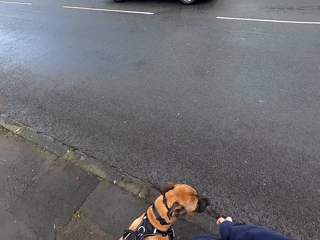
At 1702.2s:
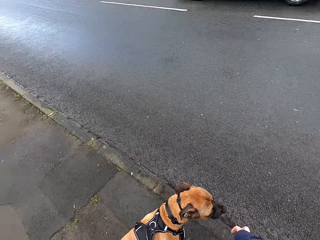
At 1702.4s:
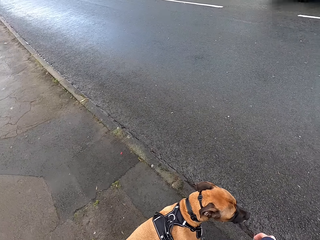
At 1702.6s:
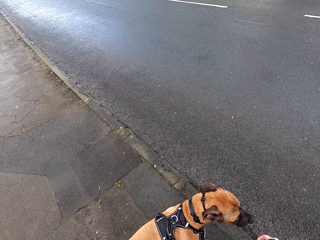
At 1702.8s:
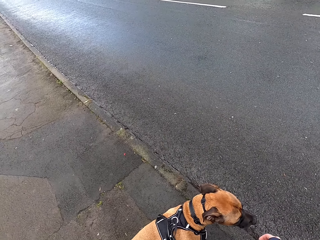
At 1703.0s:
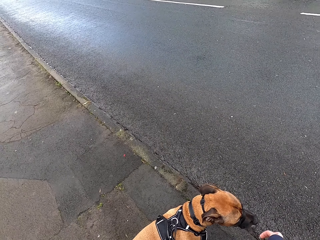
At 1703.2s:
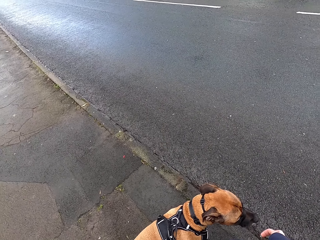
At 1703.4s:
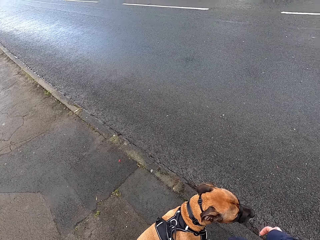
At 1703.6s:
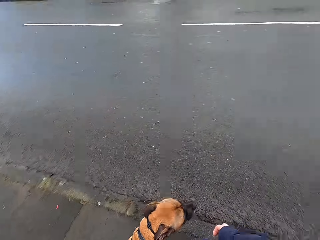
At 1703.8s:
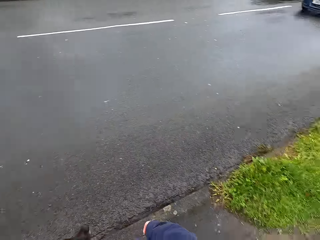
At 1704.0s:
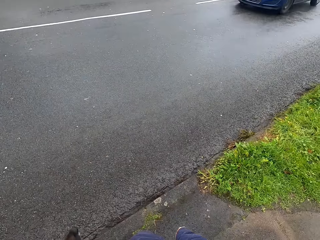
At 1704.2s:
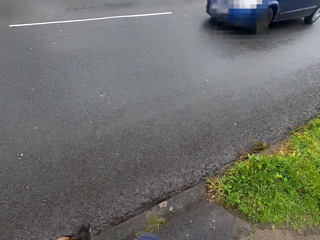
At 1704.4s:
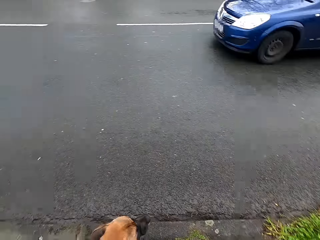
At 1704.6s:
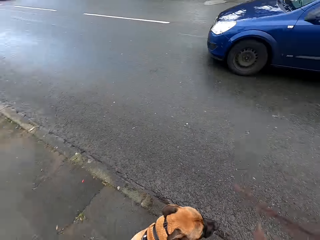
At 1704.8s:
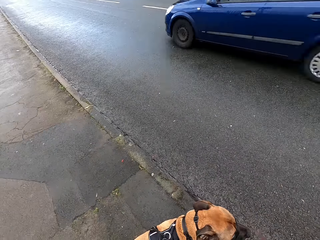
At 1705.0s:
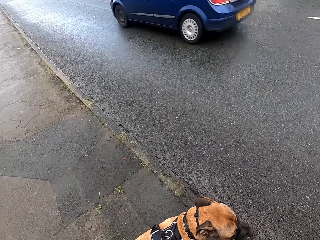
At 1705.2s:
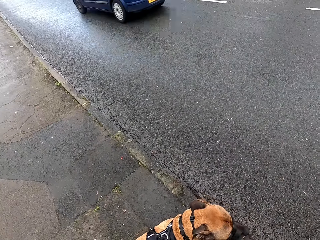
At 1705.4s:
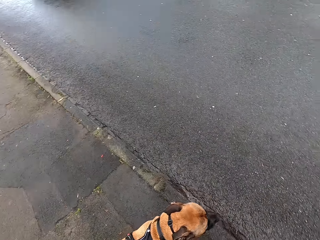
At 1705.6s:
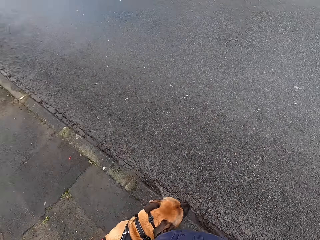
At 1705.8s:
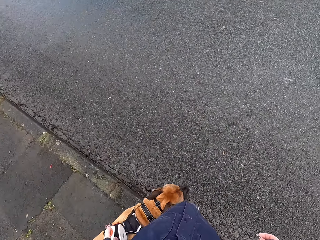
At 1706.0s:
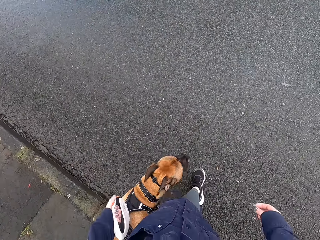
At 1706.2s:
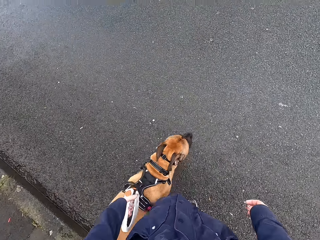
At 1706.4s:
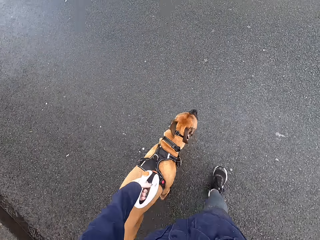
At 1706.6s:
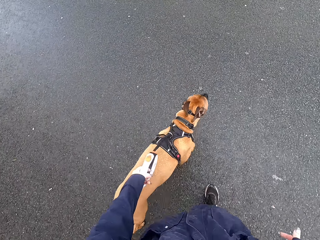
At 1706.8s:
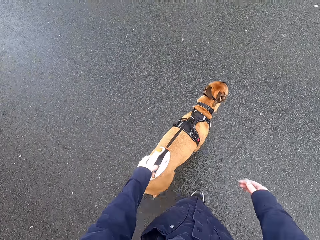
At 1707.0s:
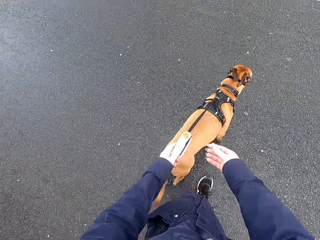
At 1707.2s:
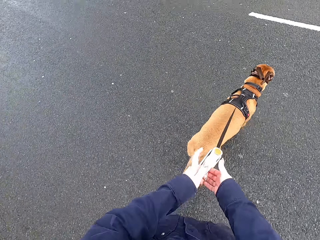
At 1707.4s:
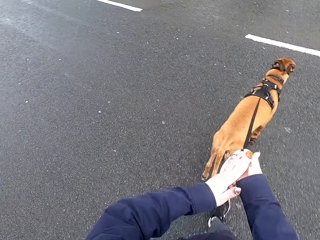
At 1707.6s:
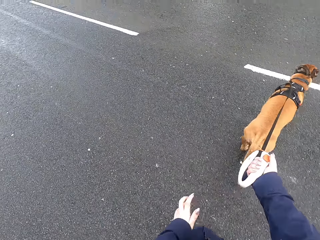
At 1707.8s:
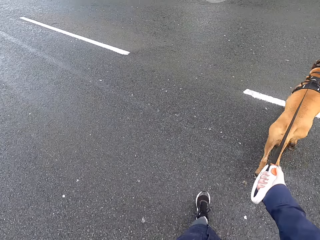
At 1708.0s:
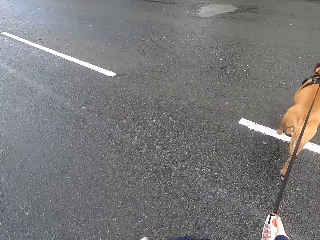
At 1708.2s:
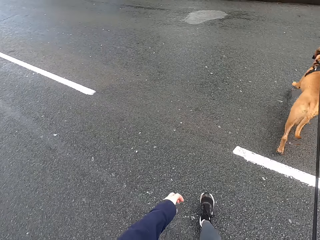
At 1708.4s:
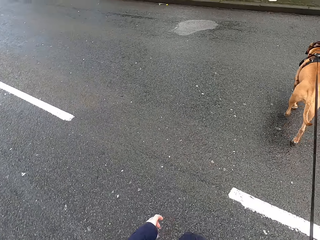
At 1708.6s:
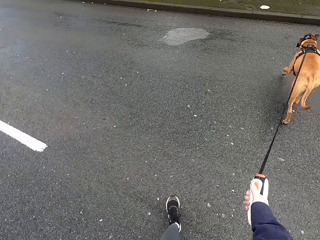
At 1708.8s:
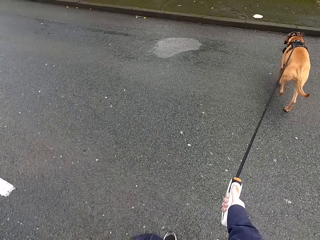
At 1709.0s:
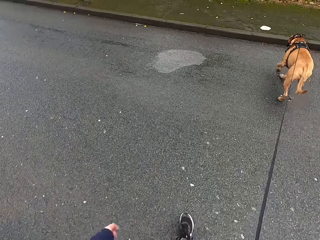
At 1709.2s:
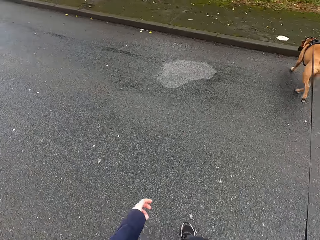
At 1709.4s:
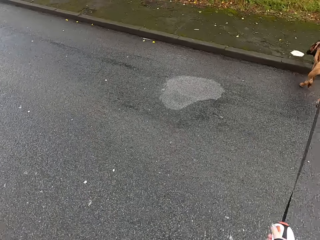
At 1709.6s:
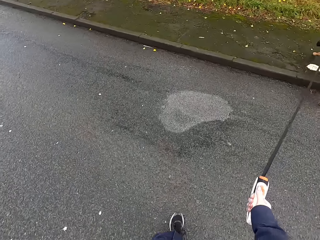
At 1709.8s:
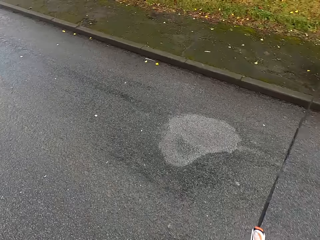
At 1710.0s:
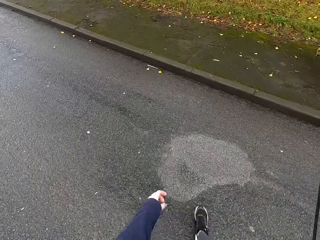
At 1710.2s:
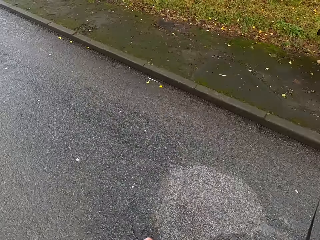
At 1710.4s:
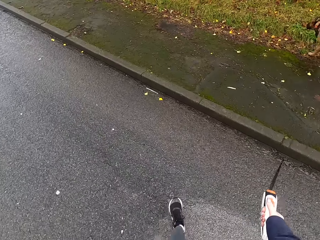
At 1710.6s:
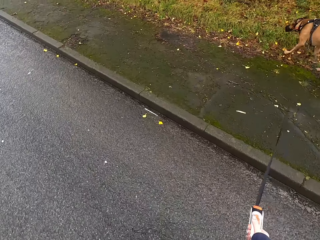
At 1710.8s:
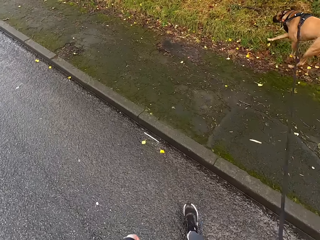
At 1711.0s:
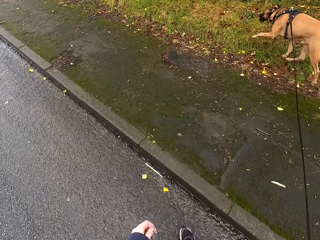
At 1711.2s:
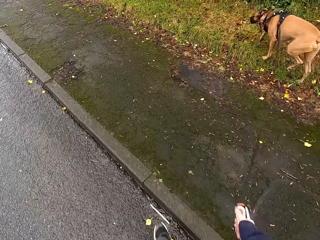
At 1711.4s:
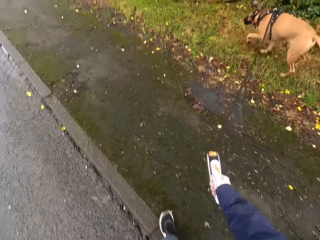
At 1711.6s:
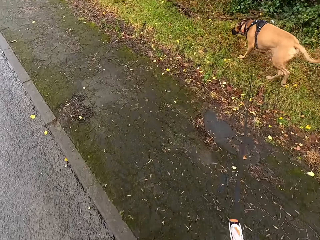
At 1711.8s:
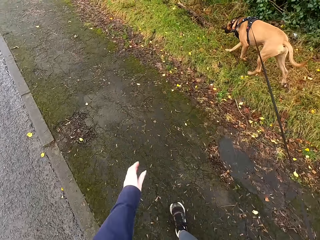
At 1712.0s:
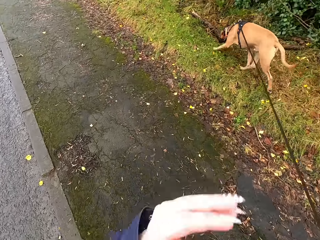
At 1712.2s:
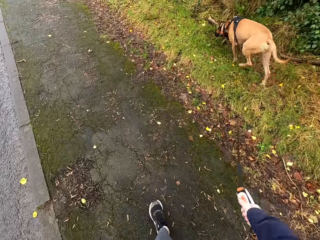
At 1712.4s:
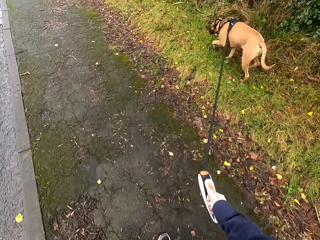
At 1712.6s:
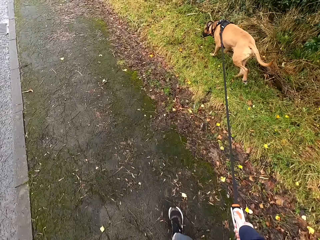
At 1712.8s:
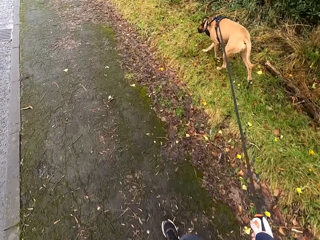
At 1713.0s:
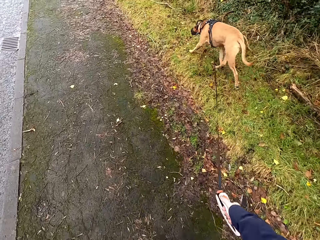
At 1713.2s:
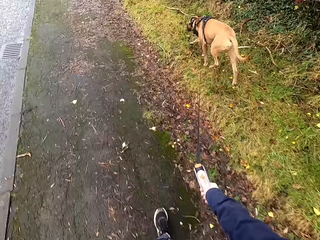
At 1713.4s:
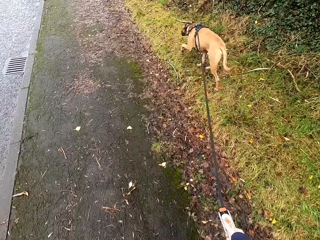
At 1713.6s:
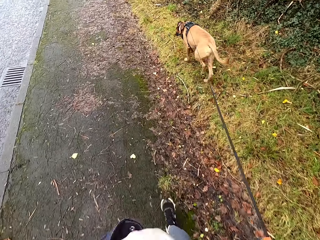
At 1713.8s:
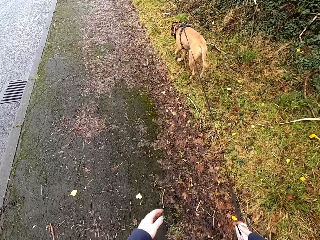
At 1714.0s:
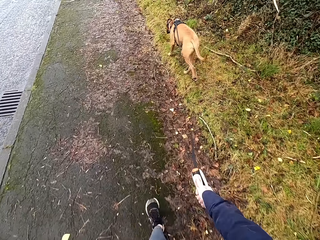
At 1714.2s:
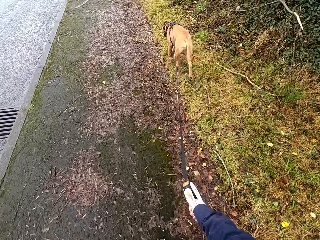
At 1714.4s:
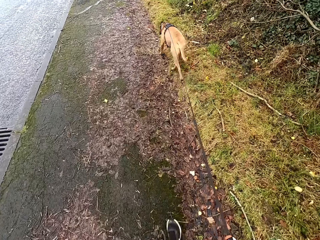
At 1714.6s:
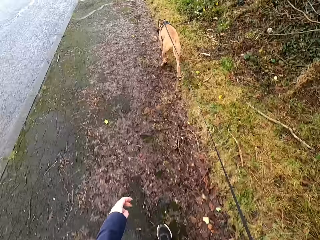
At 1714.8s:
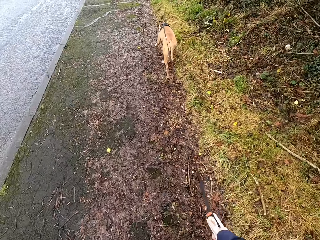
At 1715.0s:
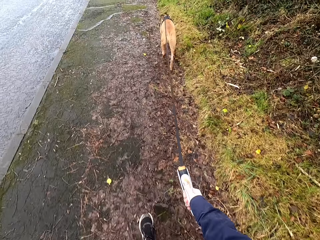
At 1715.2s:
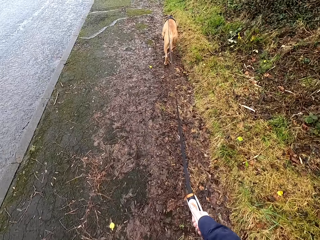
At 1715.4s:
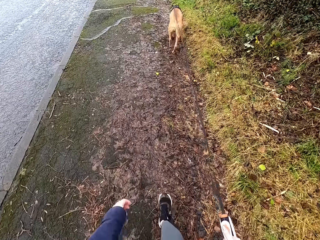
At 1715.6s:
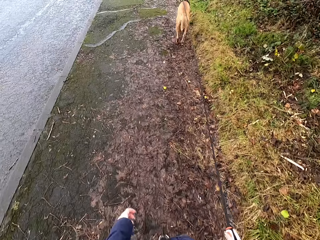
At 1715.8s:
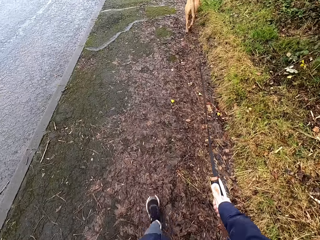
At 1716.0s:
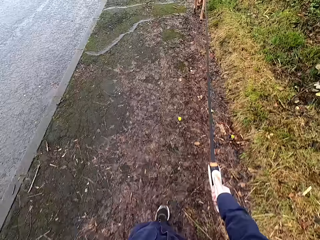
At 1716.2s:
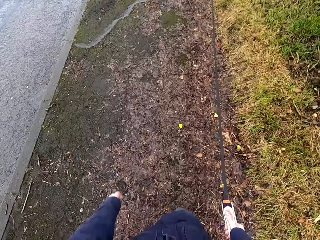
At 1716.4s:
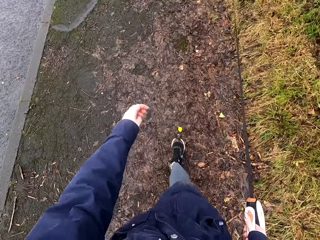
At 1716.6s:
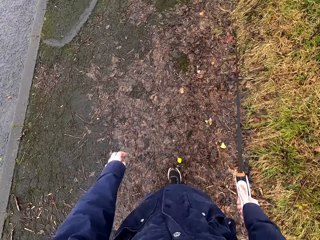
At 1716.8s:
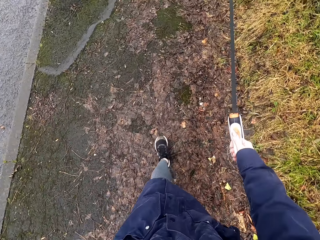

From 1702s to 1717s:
A blue car drives past the camera wearer. The camera wearer crosses the road with the dog. She passes the dog leash from her left hand to her right hand. She walks the dog on the road with the dog leash in her right hand.

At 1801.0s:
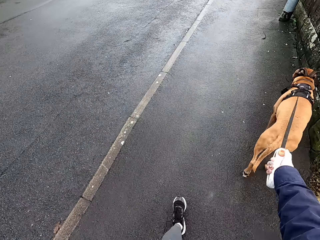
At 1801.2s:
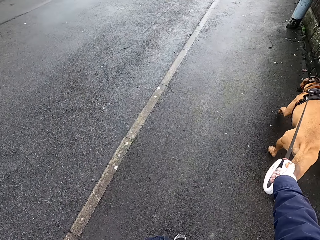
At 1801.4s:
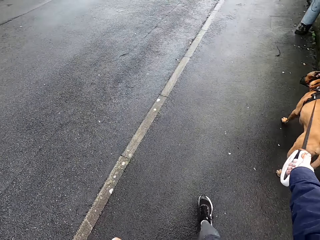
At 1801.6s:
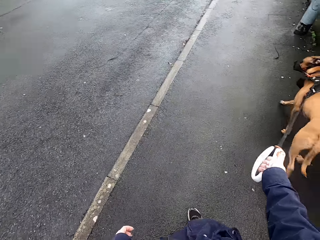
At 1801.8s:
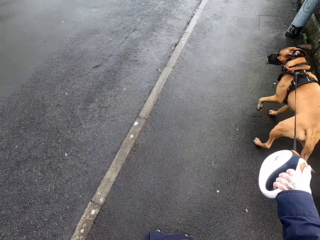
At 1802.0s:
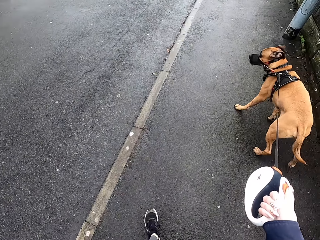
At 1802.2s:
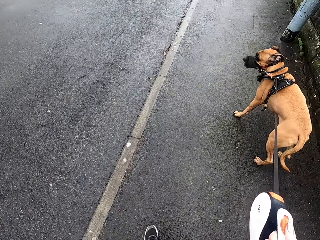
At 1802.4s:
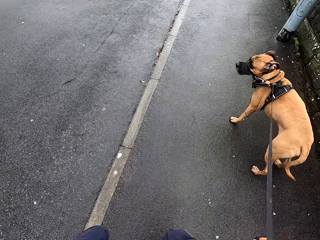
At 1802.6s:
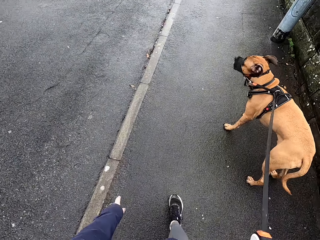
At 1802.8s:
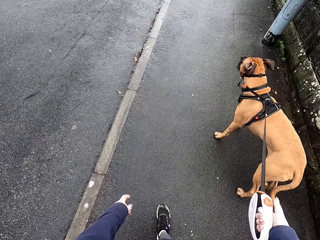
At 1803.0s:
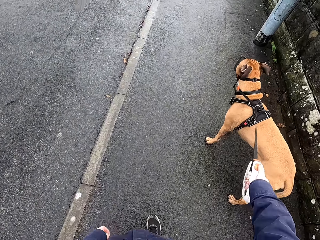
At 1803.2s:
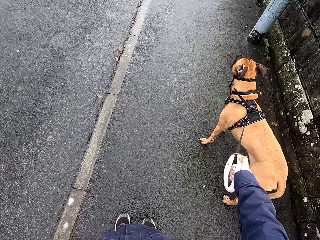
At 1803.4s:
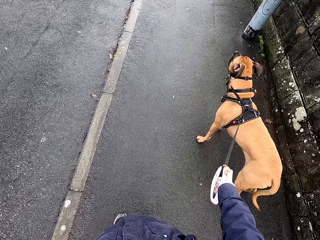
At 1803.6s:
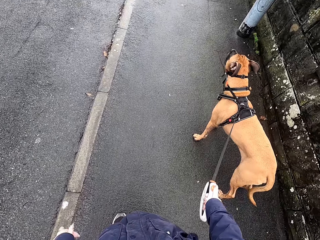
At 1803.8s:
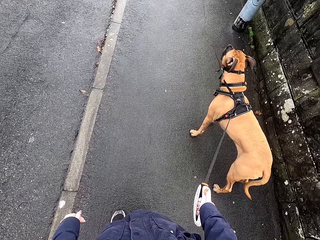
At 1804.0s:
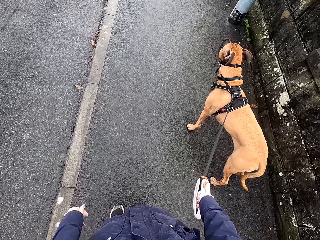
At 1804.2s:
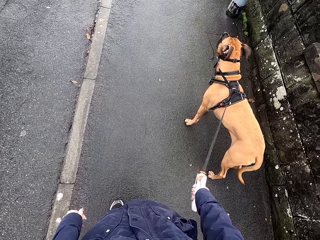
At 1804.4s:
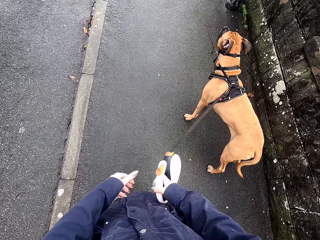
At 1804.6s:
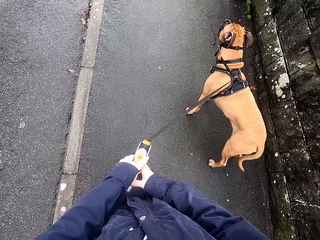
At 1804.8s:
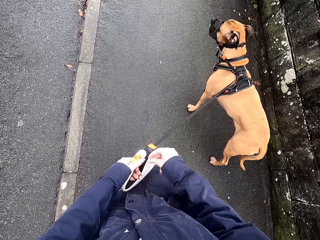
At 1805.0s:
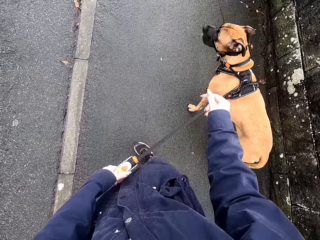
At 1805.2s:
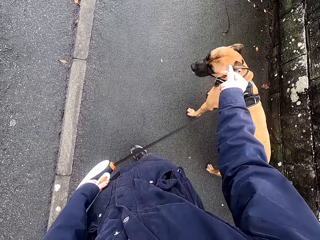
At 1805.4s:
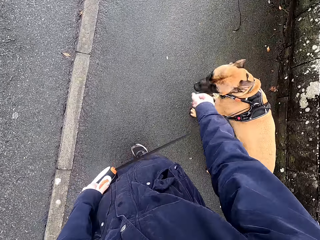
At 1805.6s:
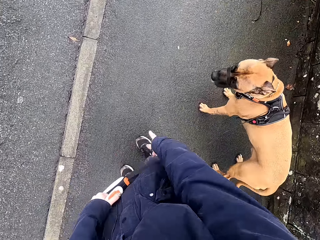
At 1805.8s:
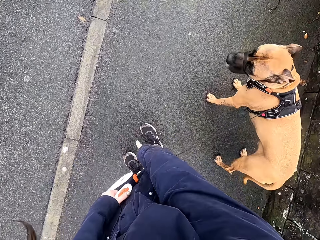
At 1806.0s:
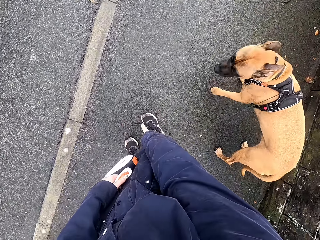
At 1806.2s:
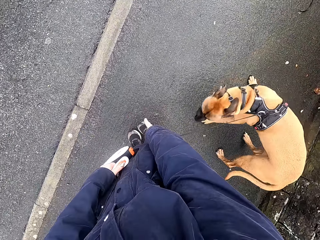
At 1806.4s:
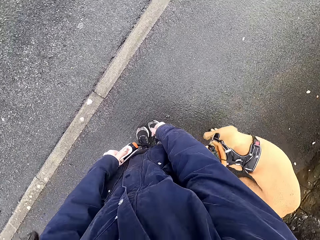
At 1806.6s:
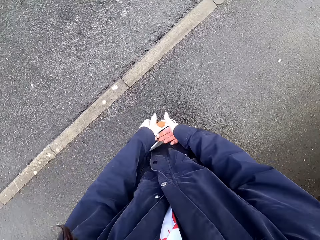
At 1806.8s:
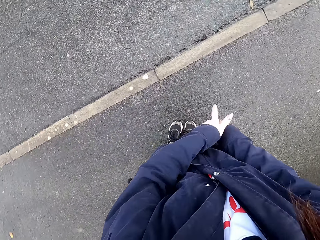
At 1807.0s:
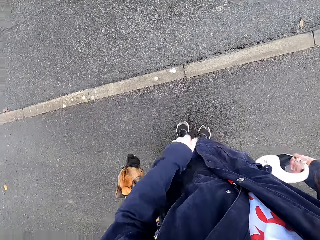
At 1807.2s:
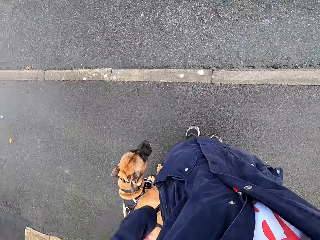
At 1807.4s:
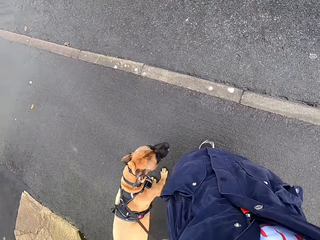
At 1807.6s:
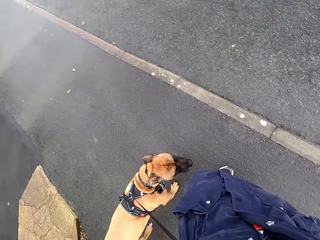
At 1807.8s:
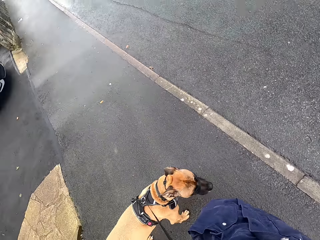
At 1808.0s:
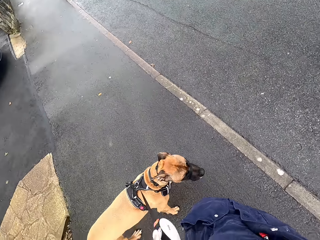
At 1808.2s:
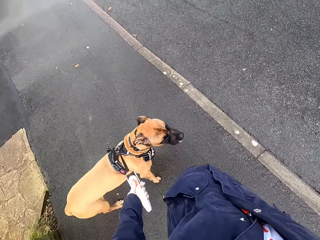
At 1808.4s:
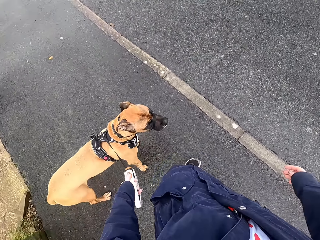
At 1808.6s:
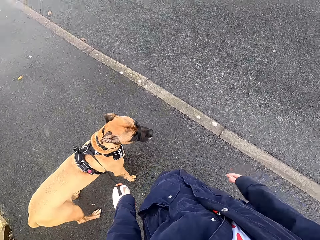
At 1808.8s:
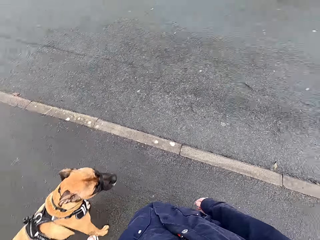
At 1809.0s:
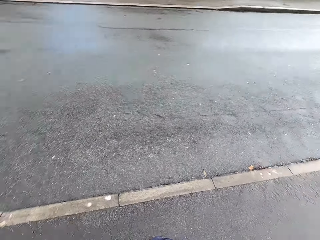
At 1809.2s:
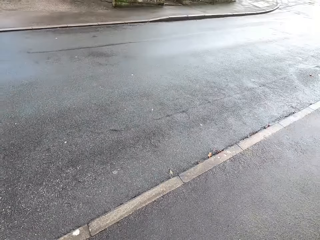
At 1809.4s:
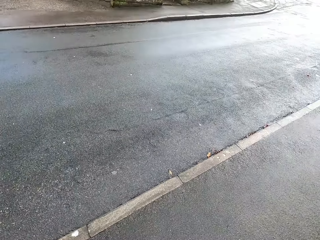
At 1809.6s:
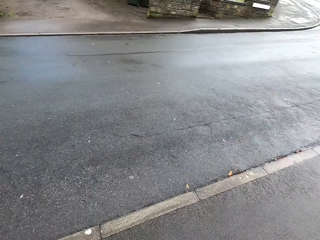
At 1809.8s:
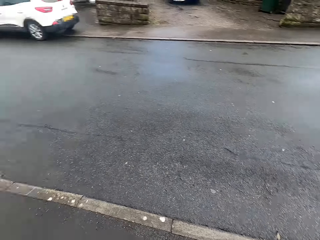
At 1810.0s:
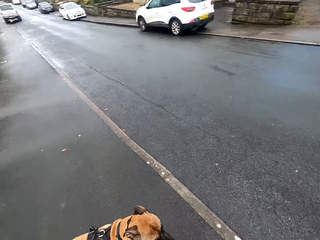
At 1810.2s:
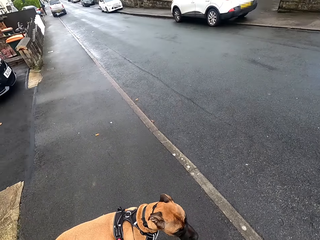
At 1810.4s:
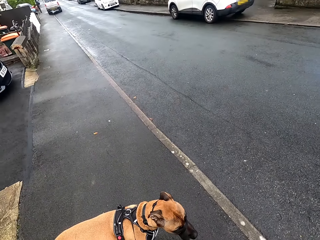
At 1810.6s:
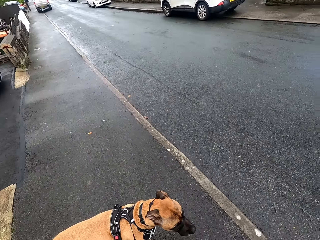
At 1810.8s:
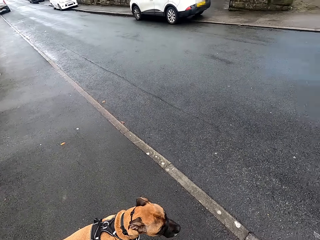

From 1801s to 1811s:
The camera wearer stands by the road side. She passes the dog leash from her right hand to her left hand. She communicates with the dog. She directs the dog what to do. She passes the dog leash from her left hand to her right hand. She passes the dog leash from her right hand to her left hand.
